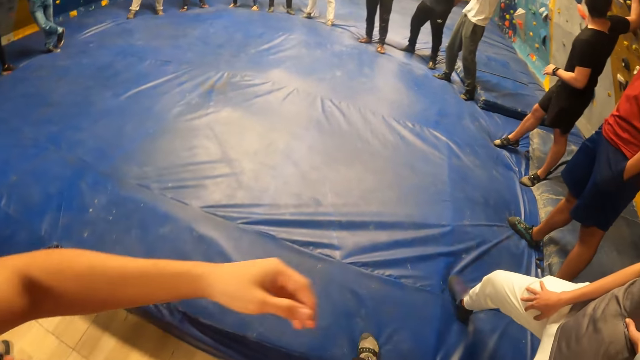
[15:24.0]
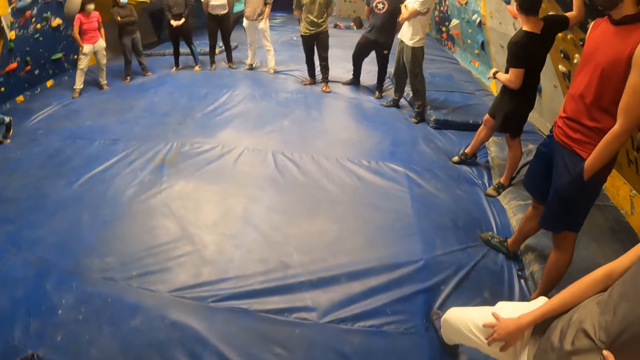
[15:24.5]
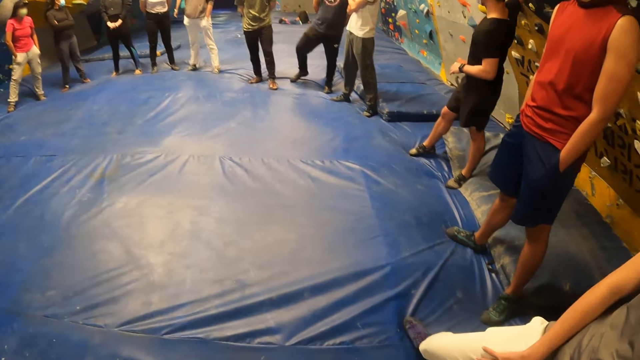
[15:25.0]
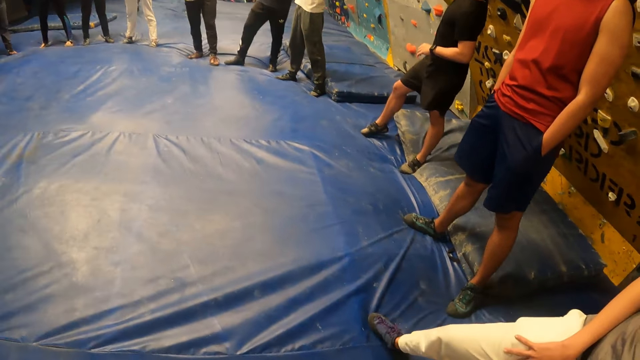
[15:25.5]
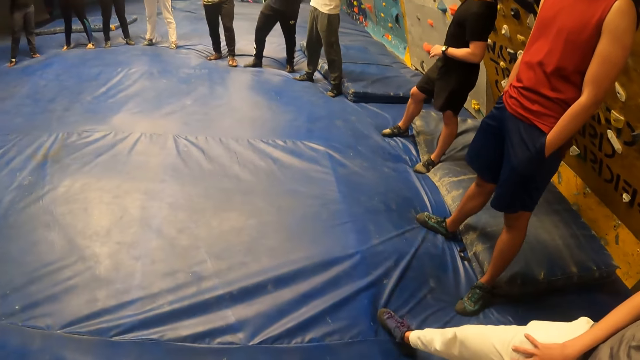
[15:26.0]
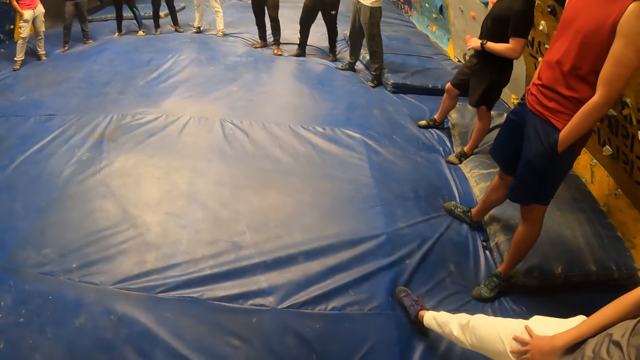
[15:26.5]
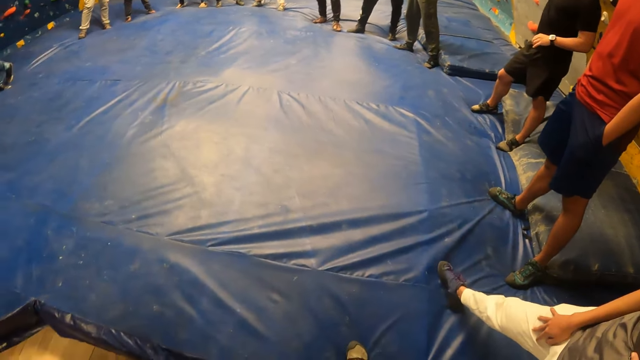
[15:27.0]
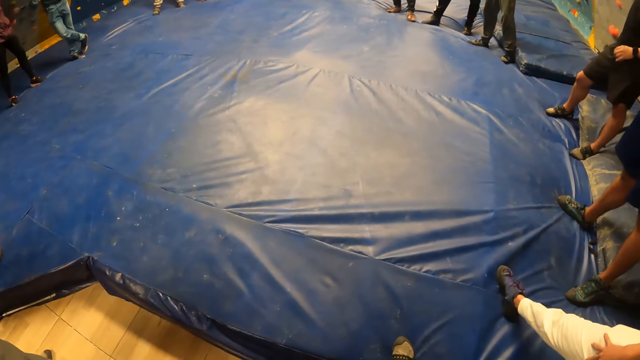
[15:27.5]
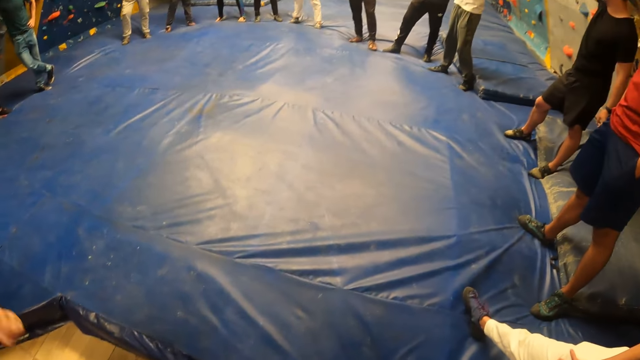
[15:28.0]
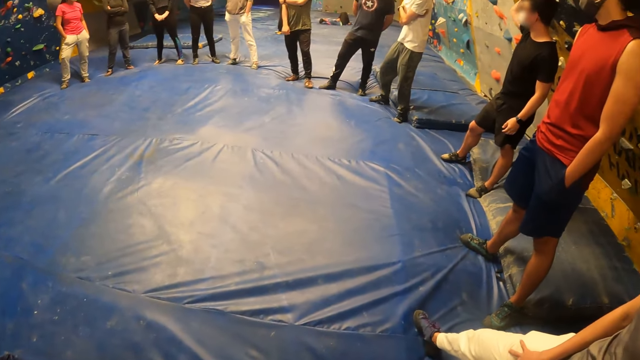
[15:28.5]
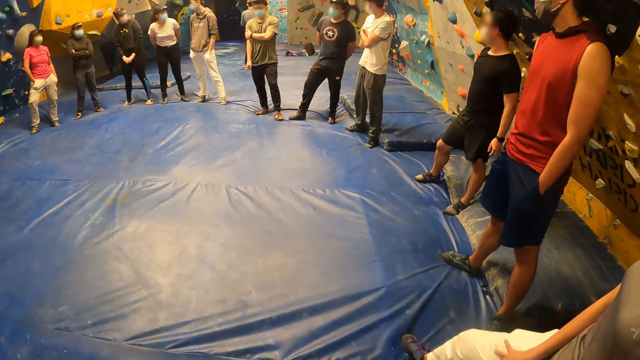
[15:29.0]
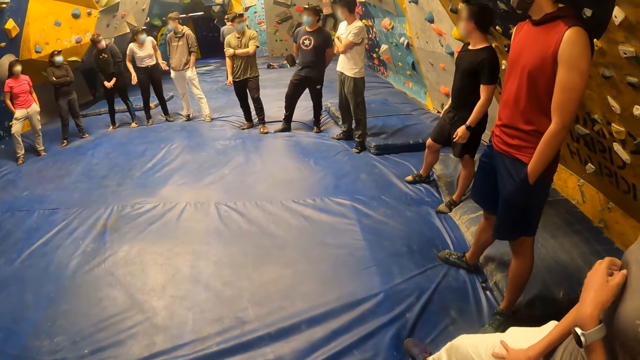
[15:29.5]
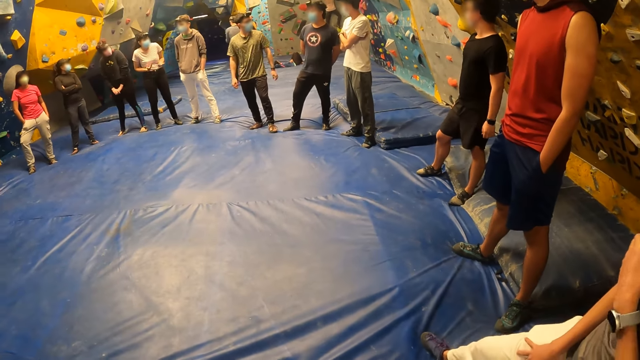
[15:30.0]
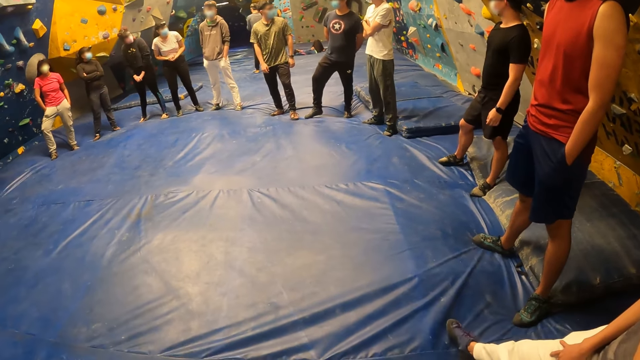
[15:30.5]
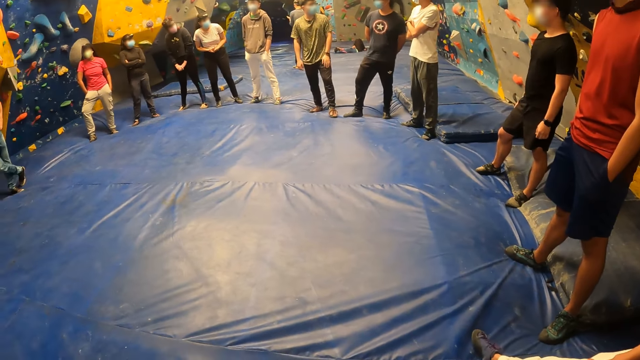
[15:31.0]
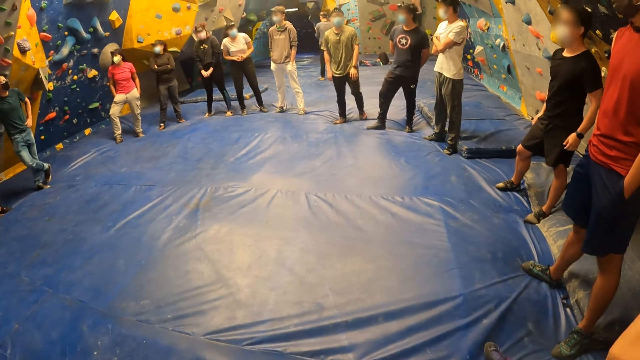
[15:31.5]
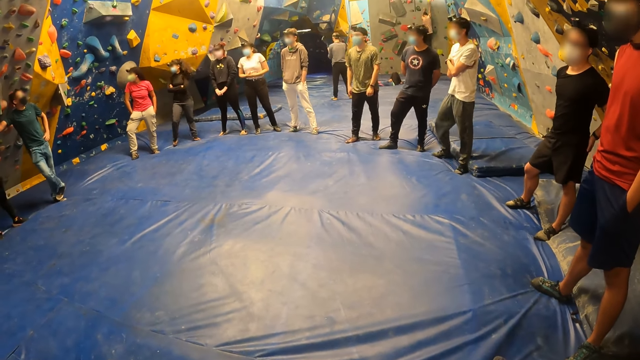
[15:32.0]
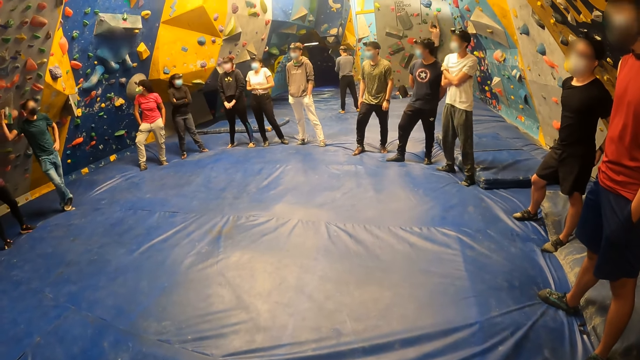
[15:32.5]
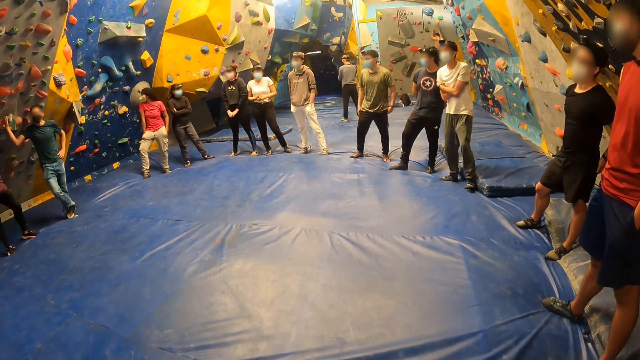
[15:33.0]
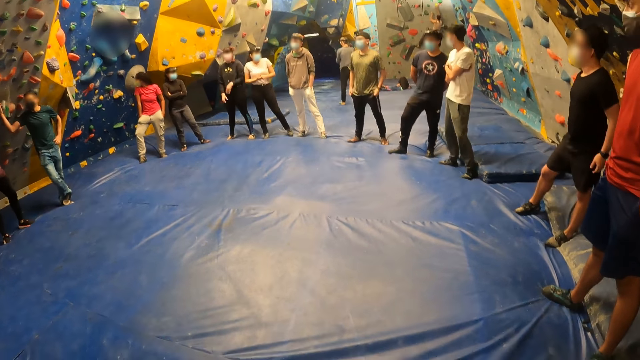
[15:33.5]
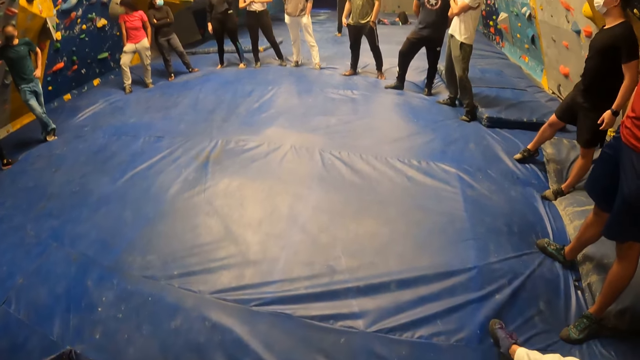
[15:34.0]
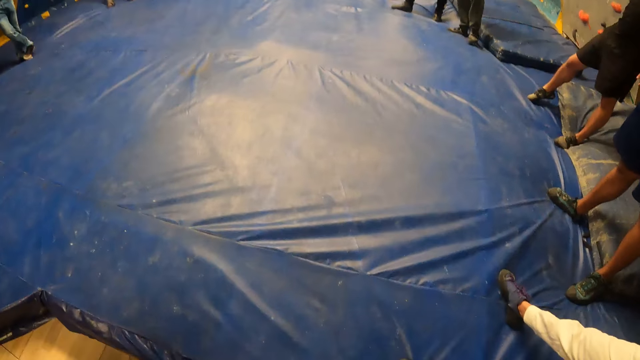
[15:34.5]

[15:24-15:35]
The camera wearer stands on the floor. The woman scratches her chest with her left hand.

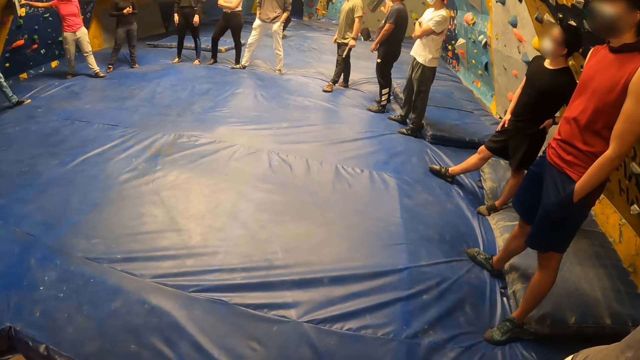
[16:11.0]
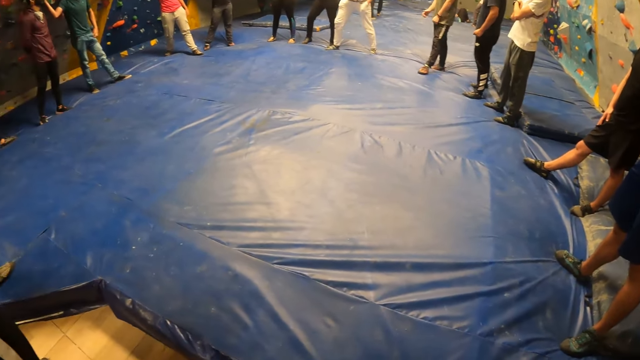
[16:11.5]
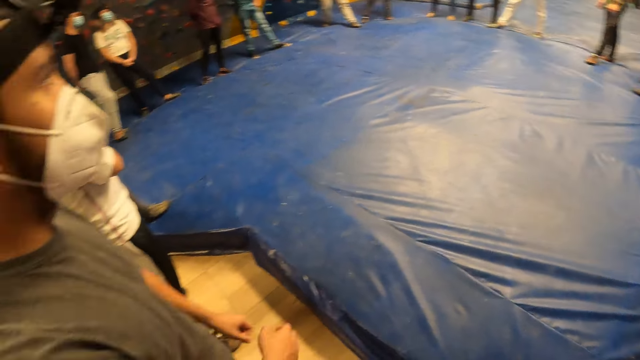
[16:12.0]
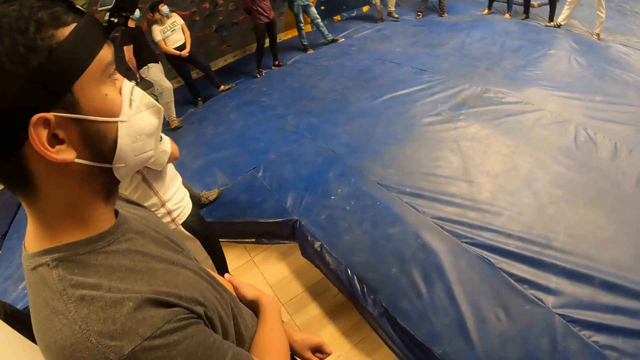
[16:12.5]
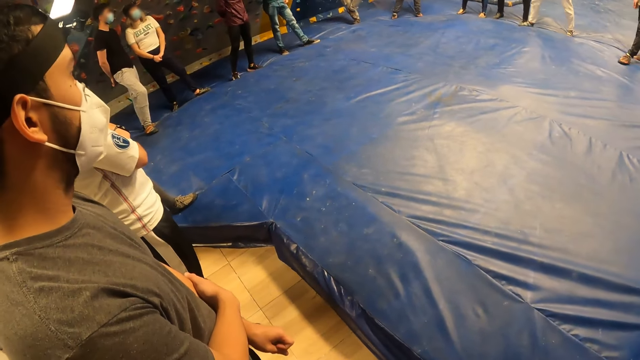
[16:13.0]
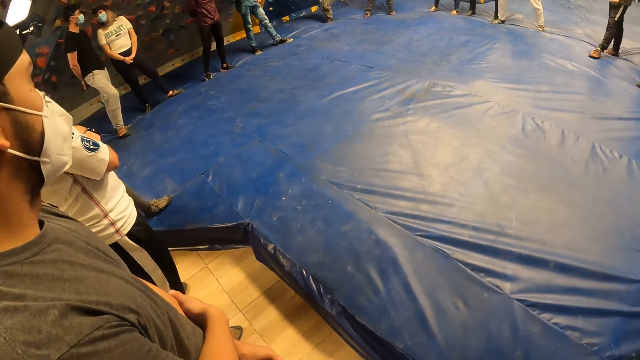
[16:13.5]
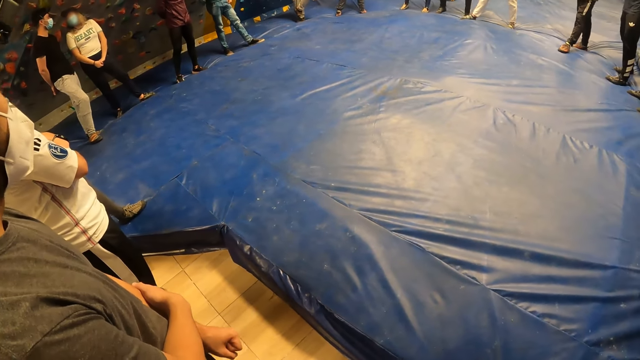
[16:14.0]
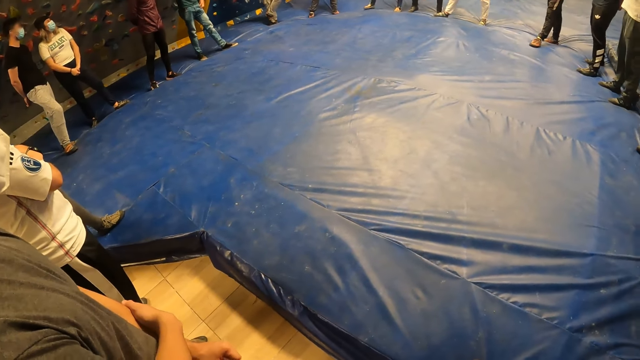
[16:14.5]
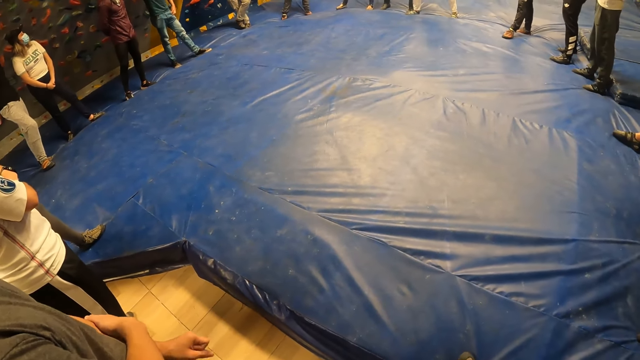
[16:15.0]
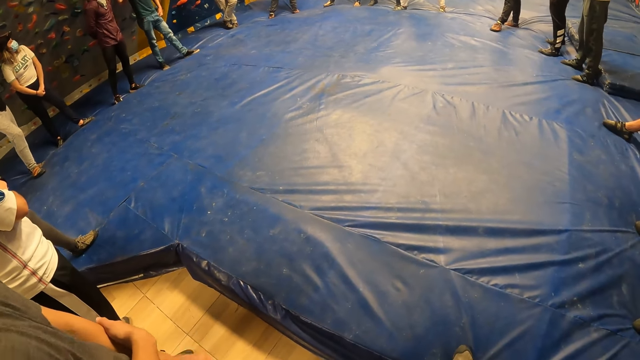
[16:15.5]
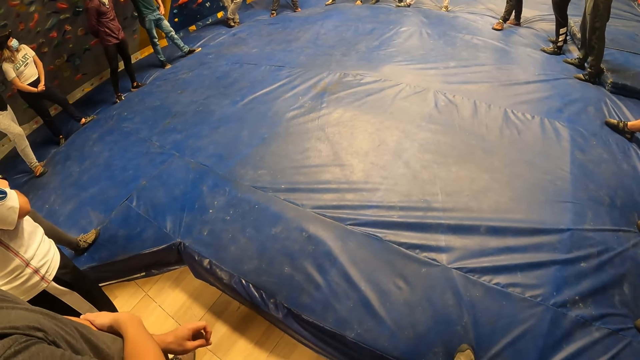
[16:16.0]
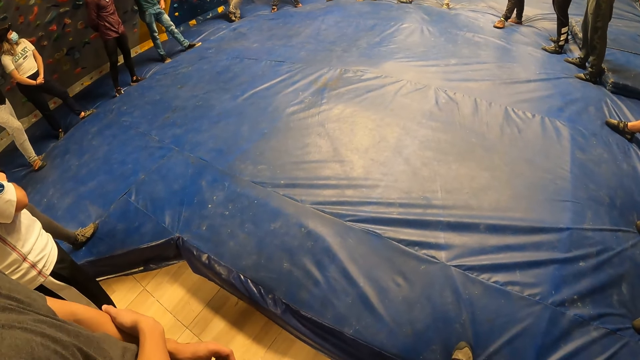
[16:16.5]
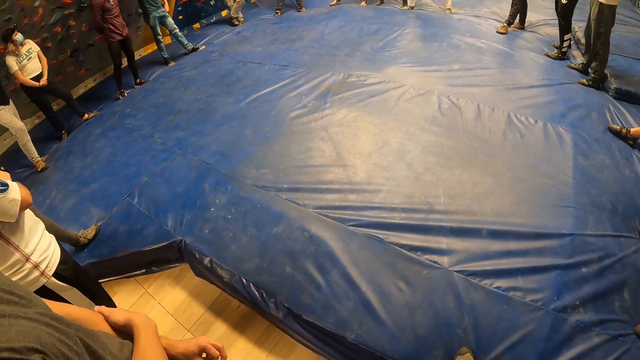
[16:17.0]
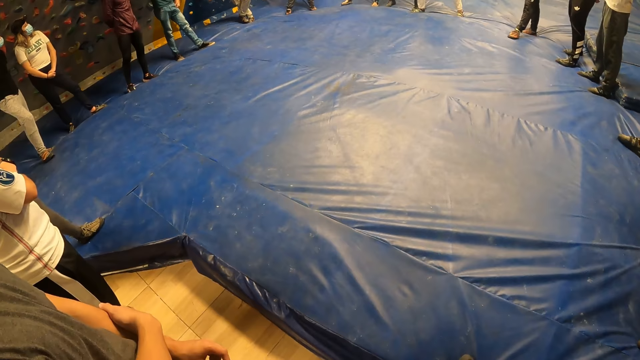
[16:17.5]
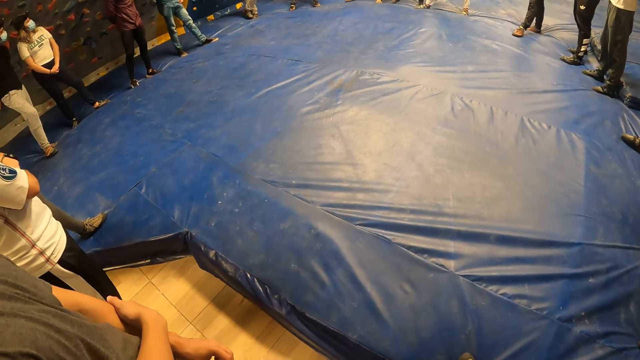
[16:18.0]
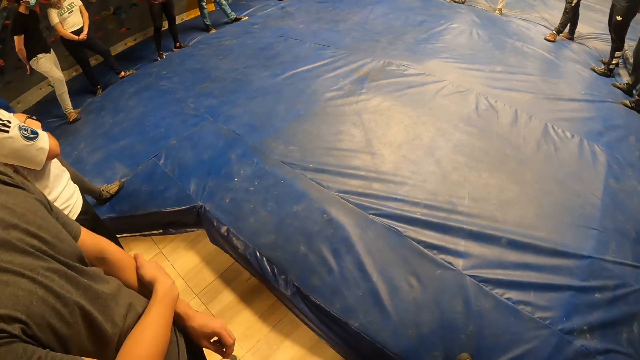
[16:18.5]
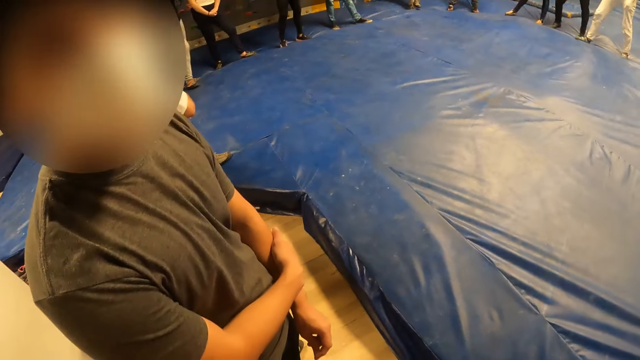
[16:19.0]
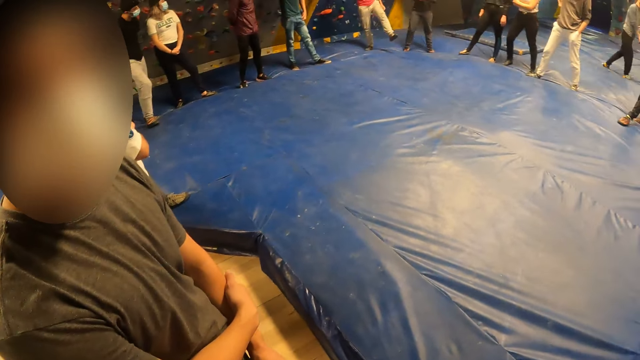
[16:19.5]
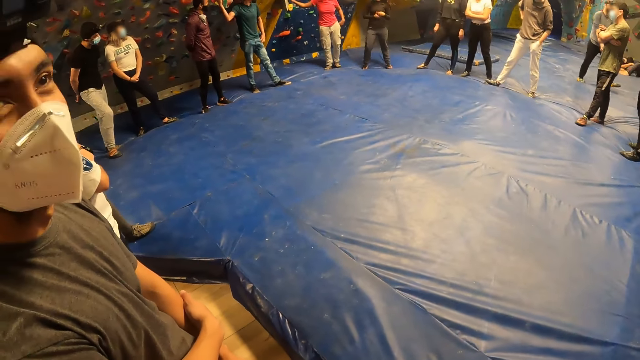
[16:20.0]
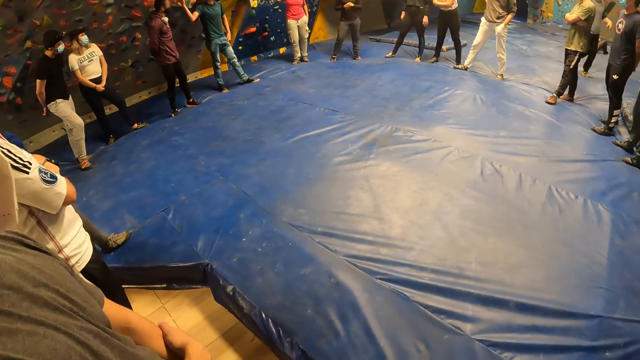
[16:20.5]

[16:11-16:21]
The man places his right hand on his left hand. The man looks at the camera.
